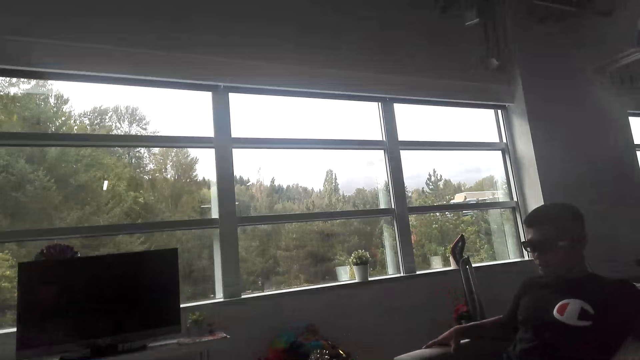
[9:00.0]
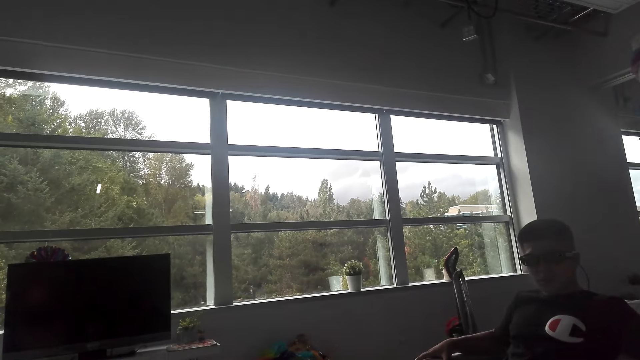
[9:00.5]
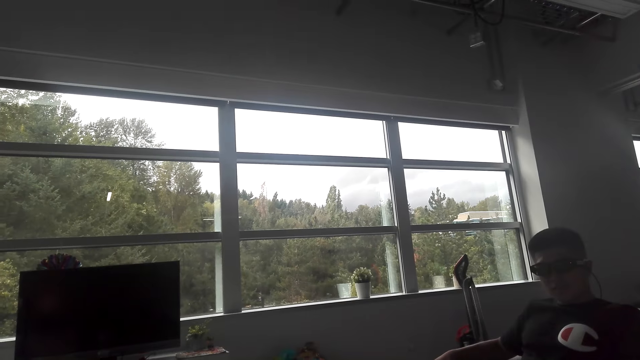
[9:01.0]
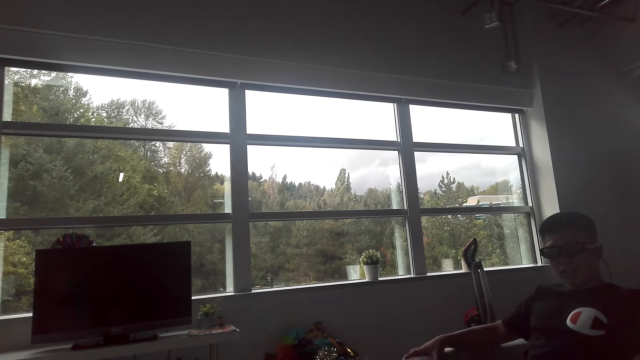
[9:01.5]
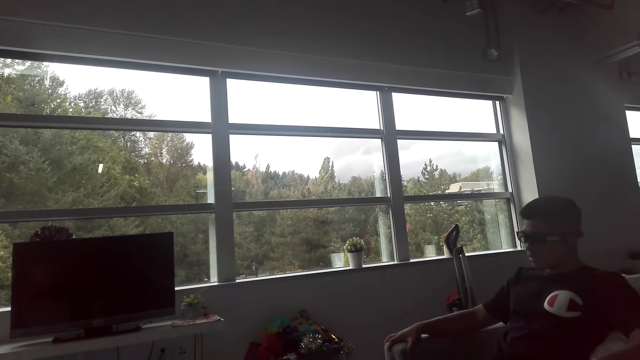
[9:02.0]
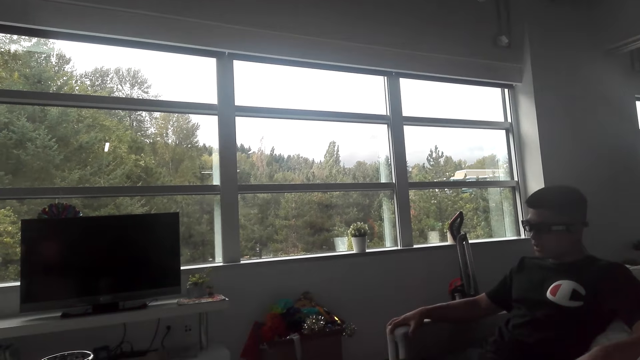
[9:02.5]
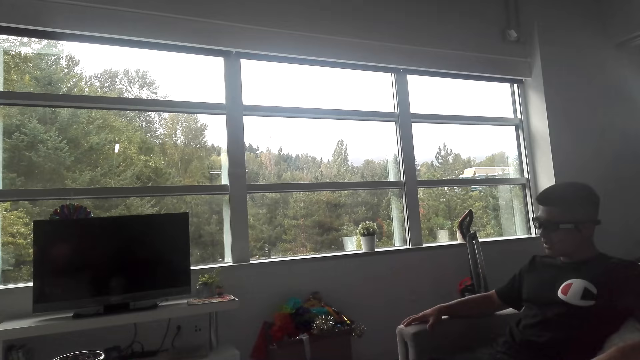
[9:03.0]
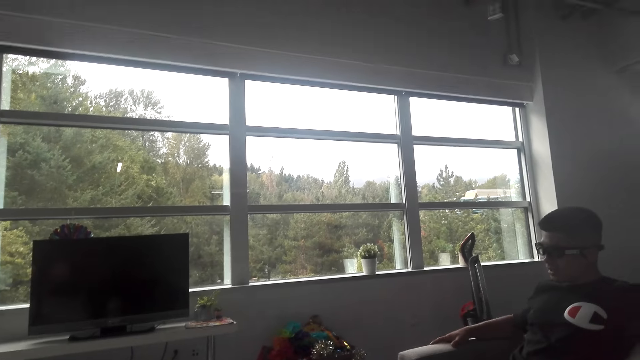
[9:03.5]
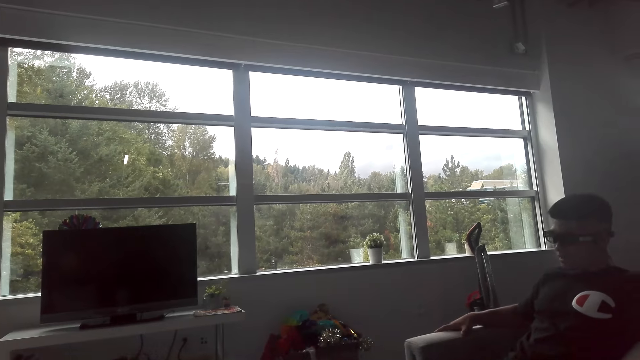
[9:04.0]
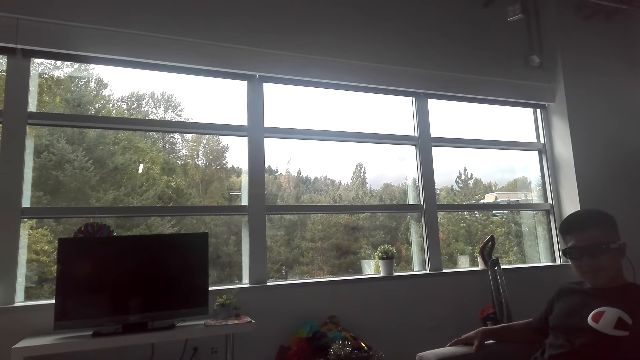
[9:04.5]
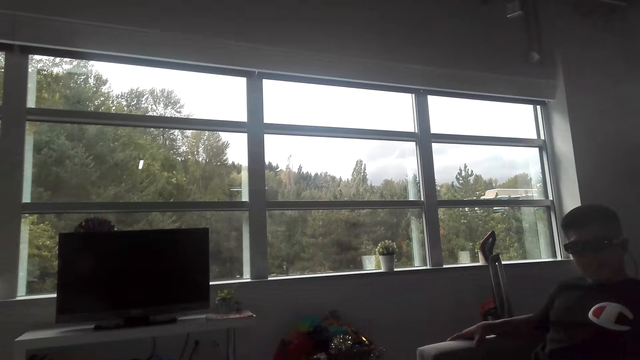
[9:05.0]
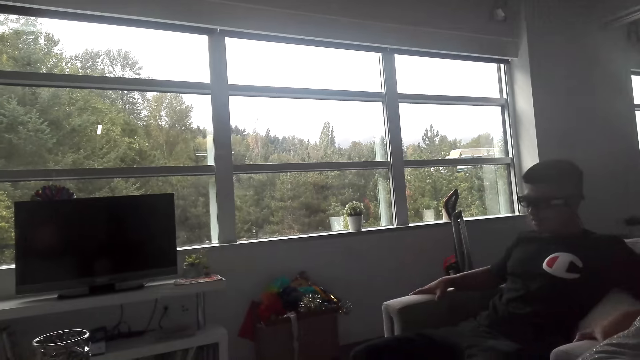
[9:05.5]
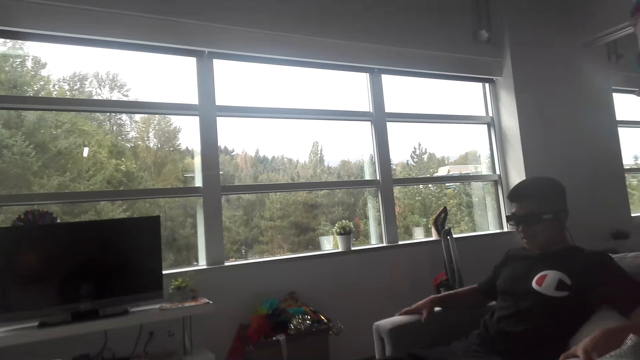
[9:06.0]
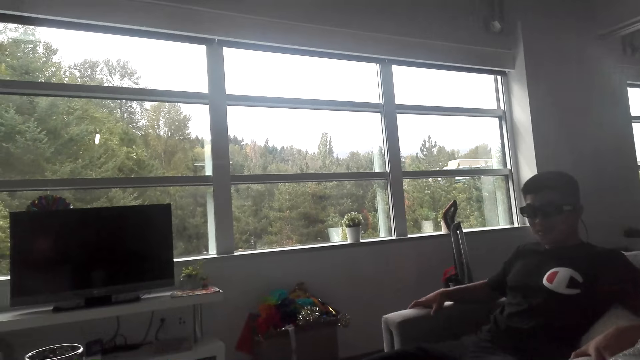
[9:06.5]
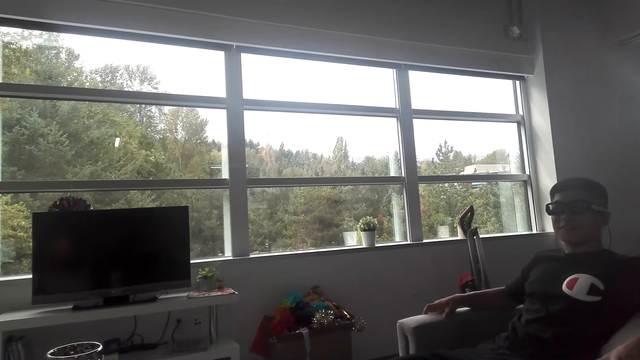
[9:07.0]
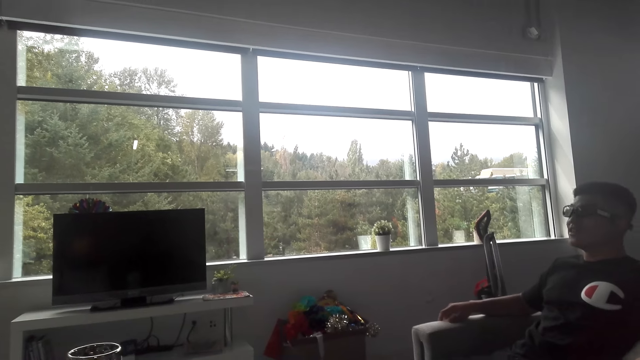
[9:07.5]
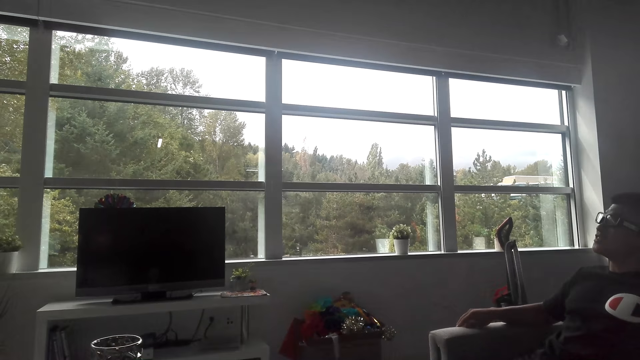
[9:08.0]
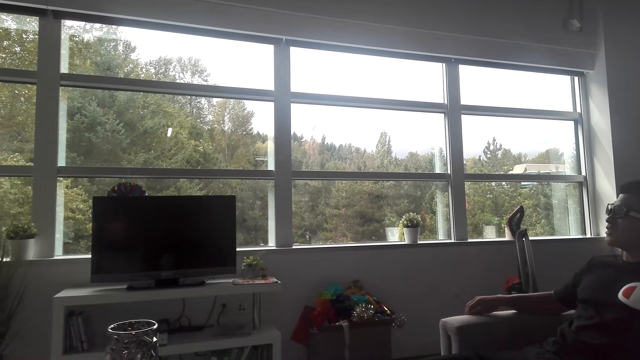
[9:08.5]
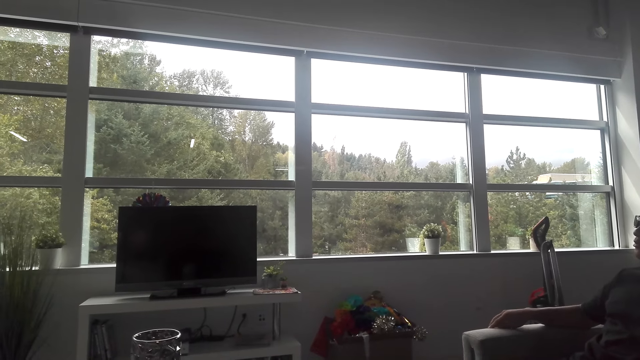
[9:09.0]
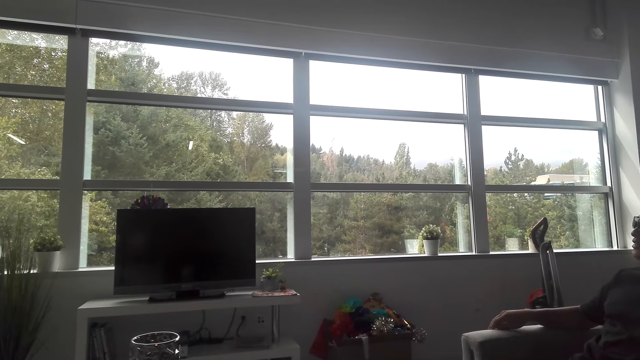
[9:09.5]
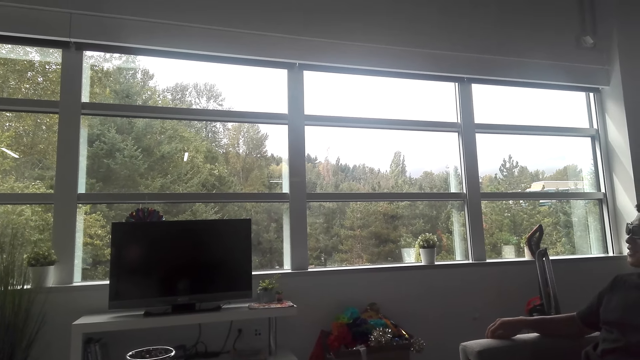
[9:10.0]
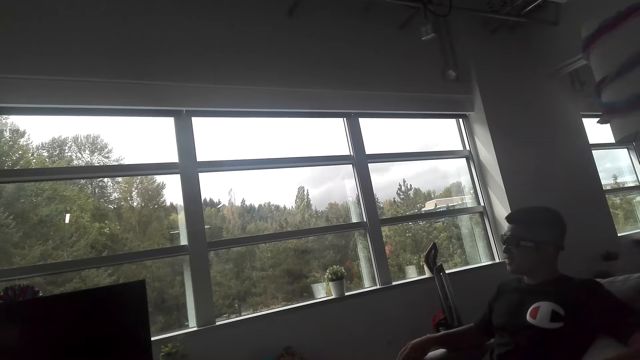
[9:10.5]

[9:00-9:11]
The camera wearer talks to a man. The man talks to the camera wearer.

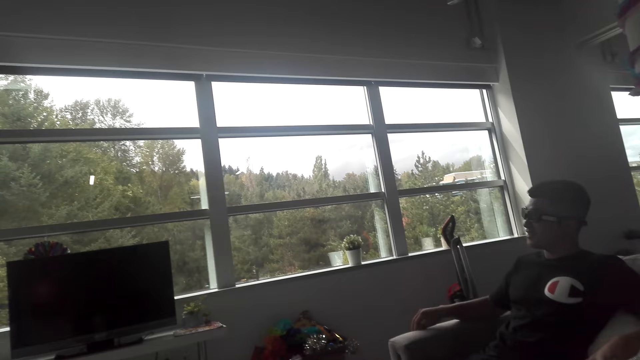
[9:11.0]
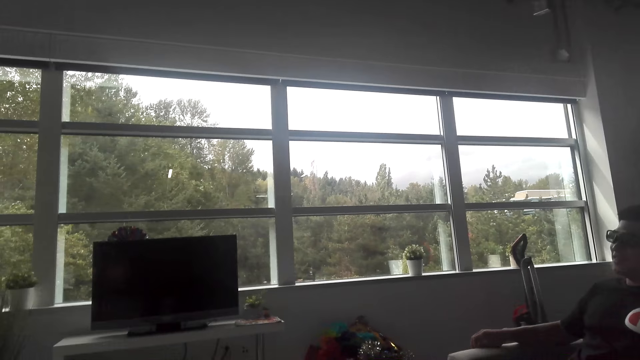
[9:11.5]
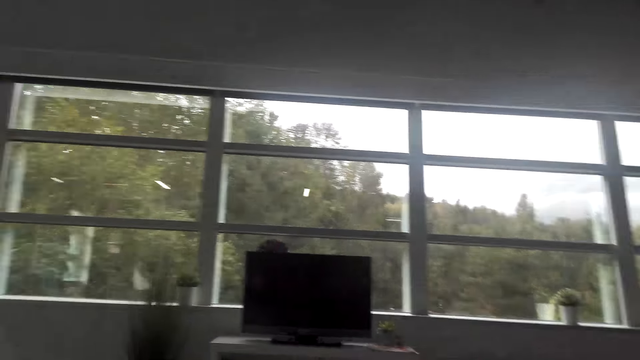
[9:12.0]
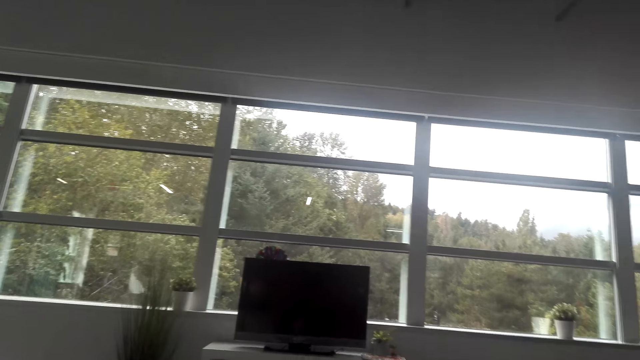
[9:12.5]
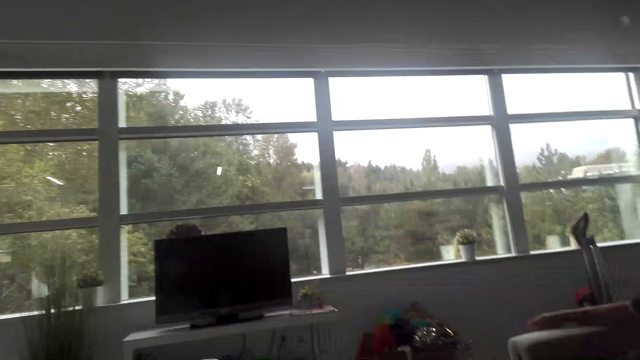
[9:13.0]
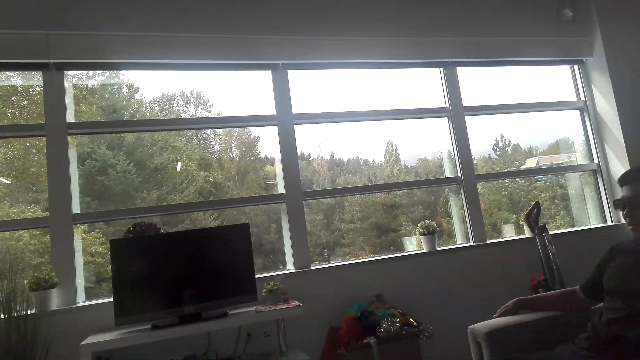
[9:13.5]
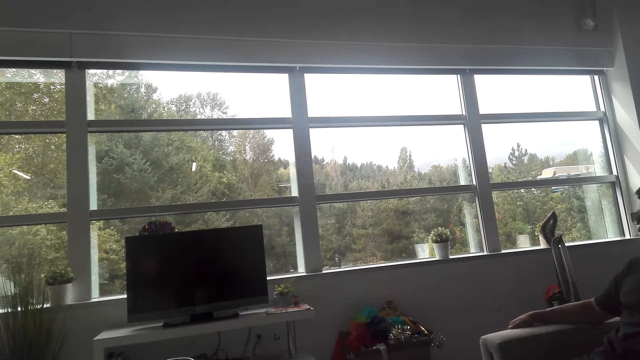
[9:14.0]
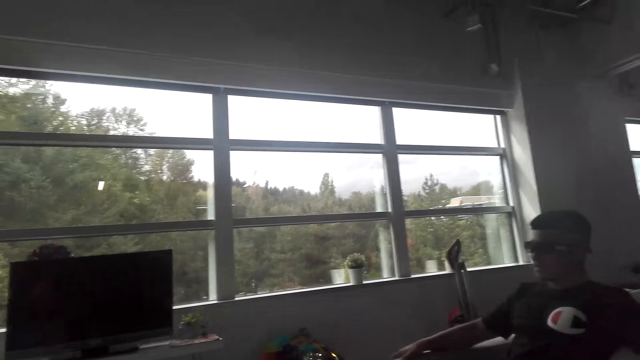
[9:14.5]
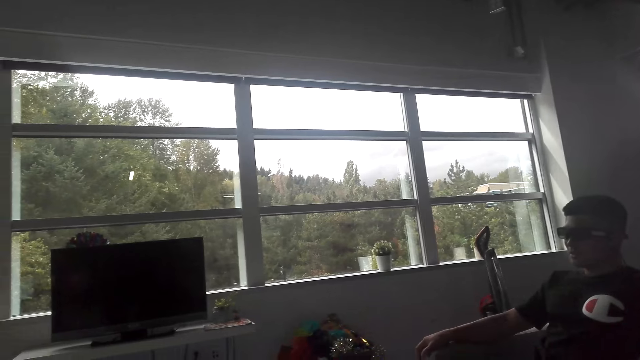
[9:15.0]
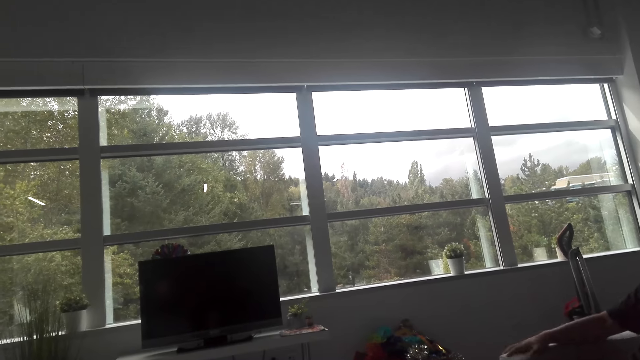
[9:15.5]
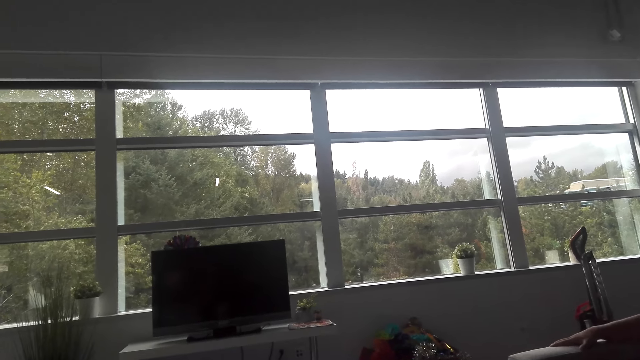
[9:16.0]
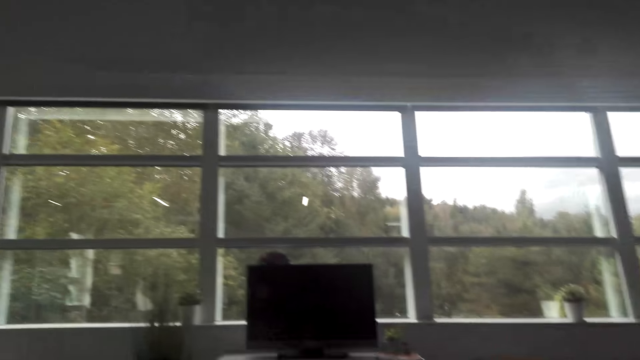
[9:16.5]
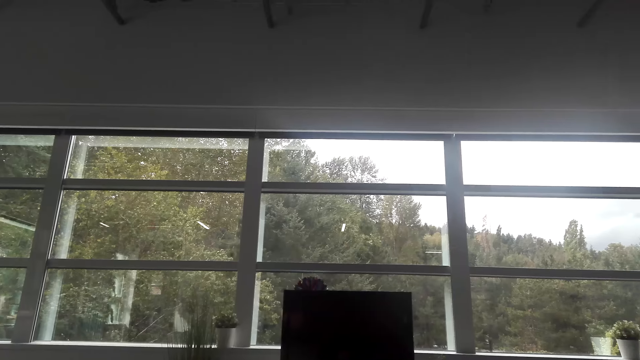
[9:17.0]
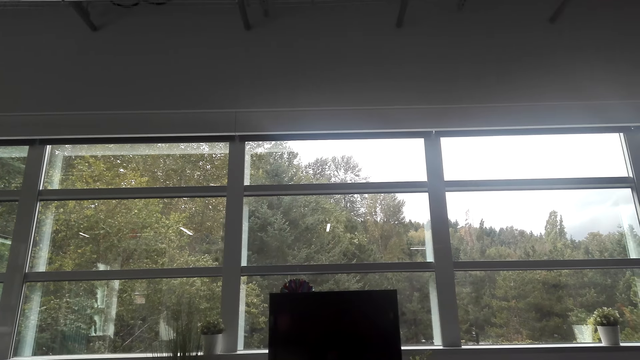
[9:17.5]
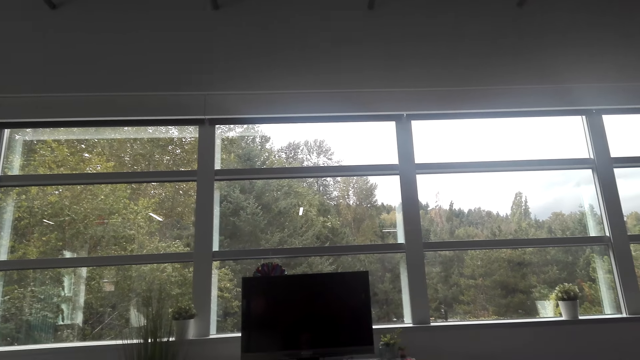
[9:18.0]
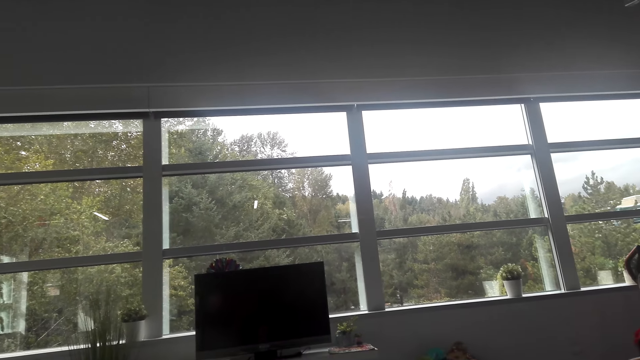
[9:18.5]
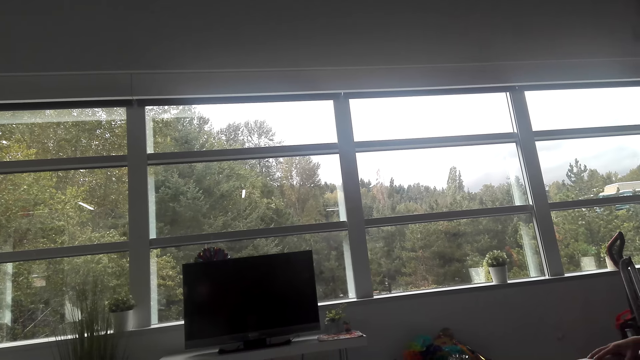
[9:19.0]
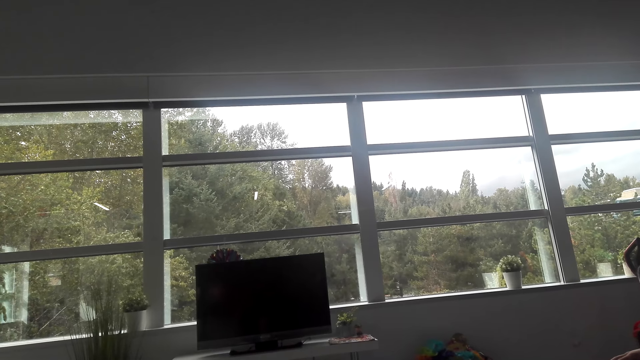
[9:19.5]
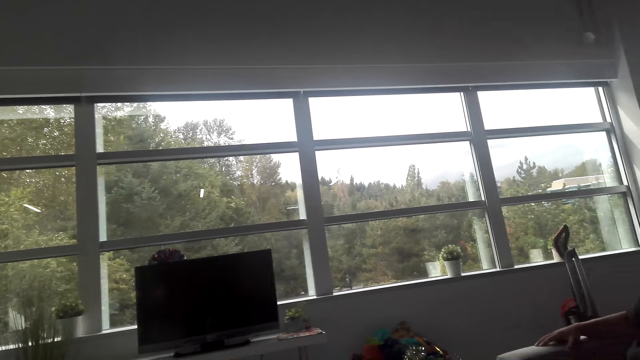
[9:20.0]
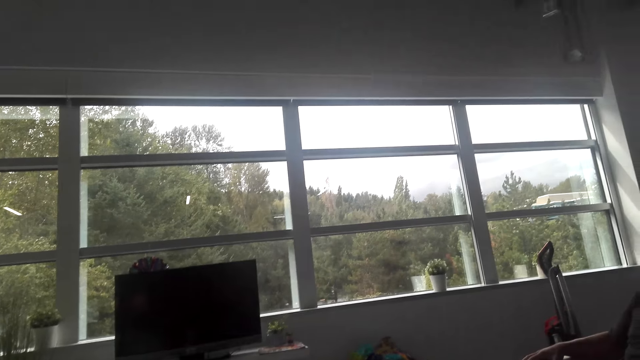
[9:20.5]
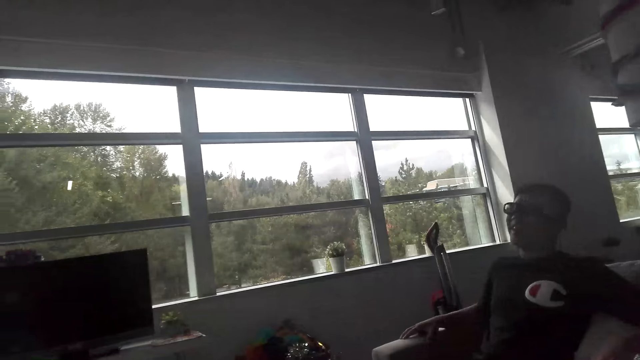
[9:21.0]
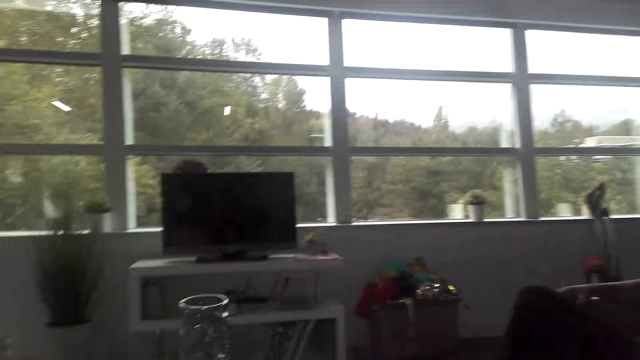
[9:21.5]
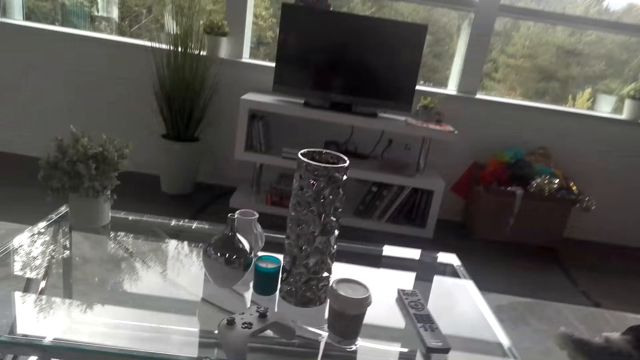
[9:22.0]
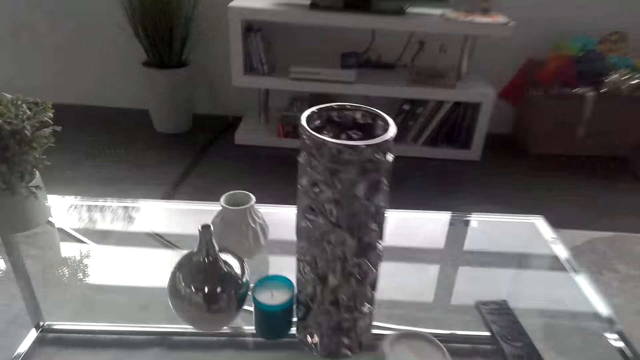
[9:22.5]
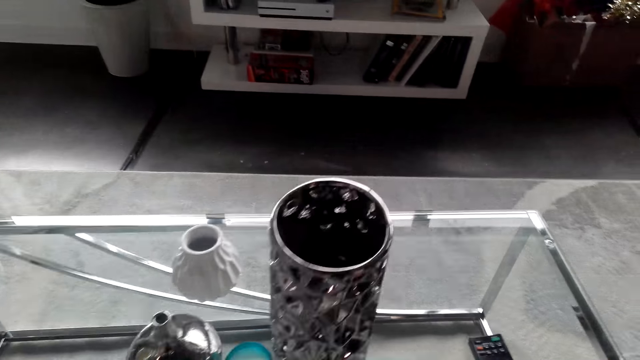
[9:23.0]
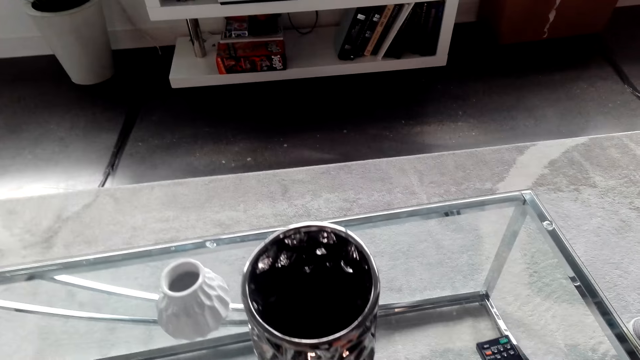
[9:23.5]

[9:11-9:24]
The camera wearer looks around the room.
